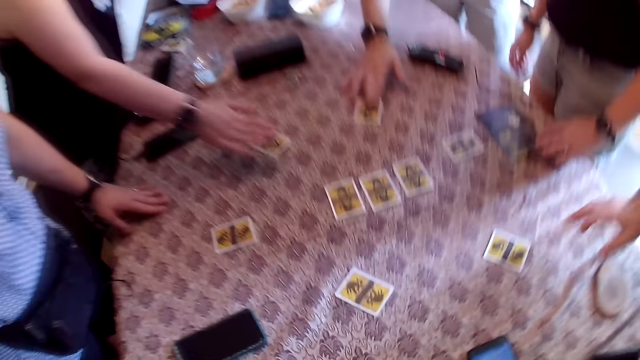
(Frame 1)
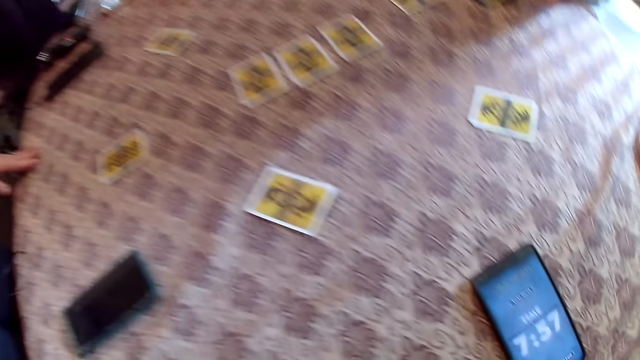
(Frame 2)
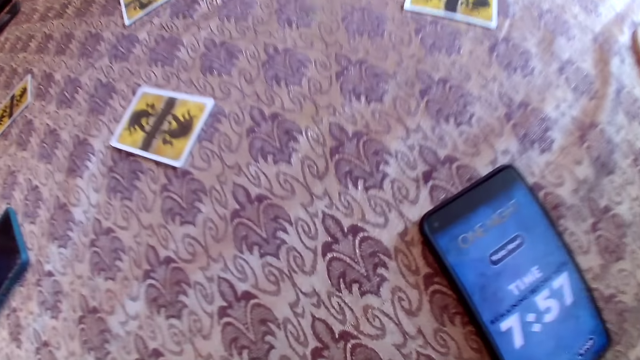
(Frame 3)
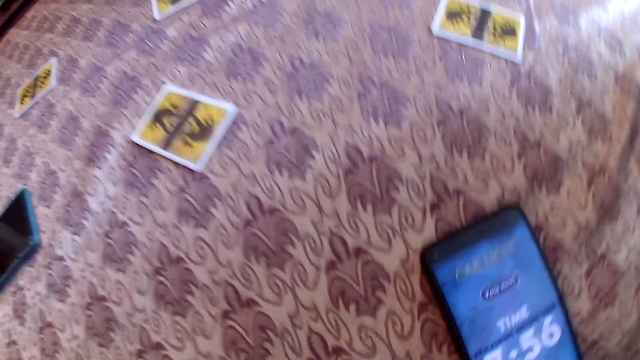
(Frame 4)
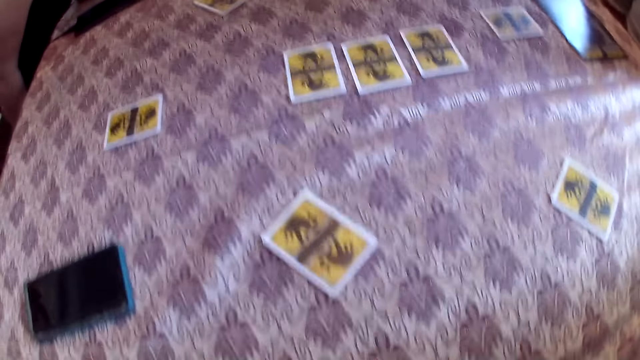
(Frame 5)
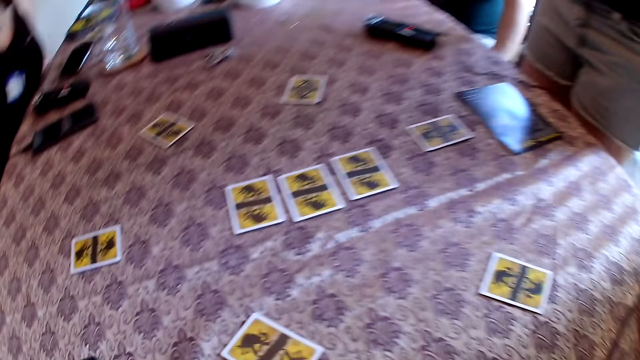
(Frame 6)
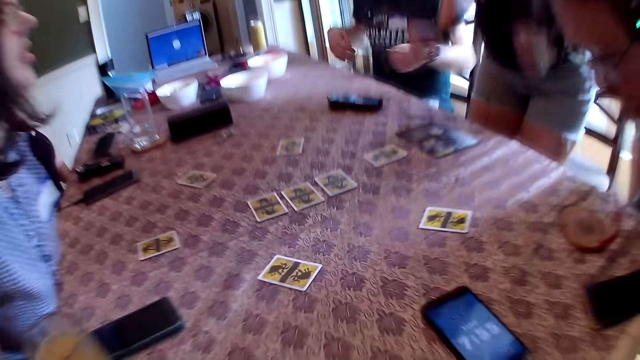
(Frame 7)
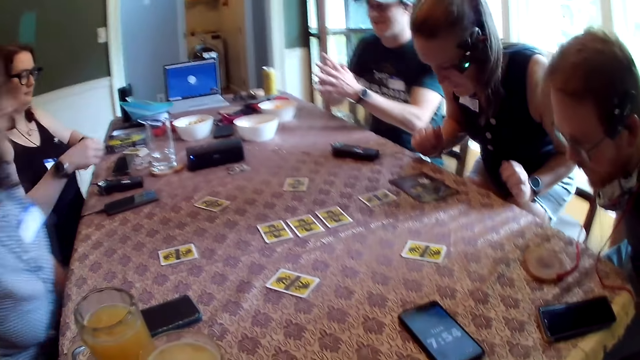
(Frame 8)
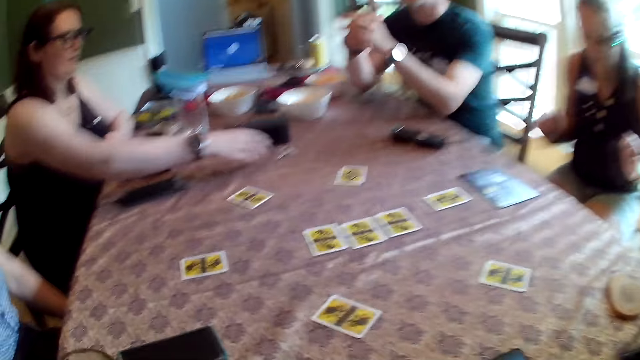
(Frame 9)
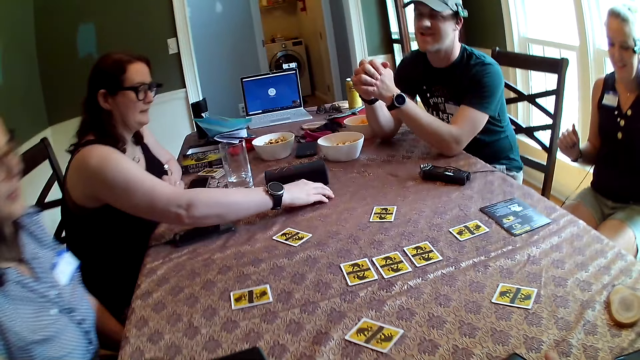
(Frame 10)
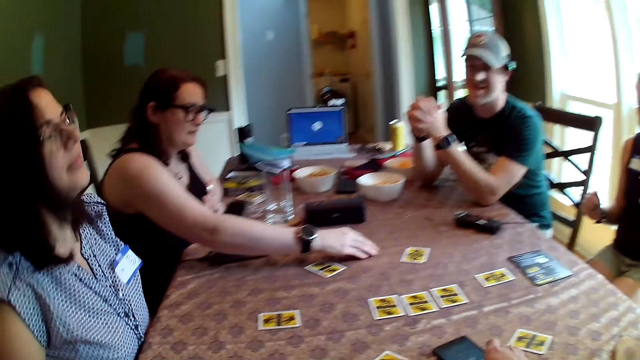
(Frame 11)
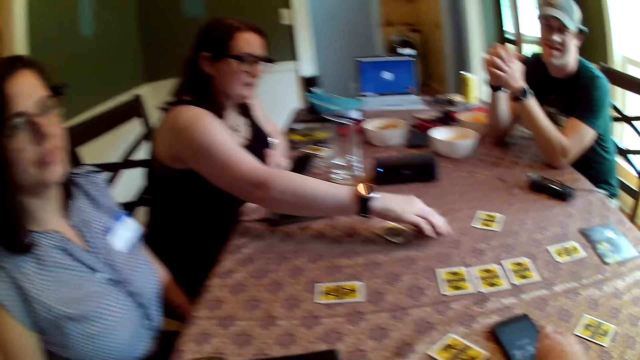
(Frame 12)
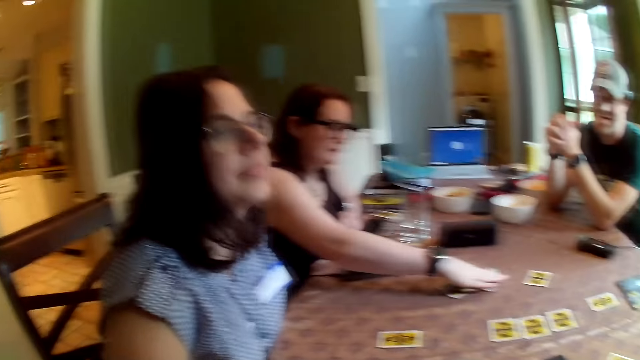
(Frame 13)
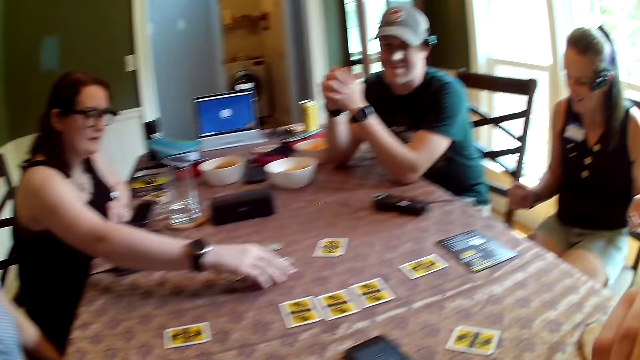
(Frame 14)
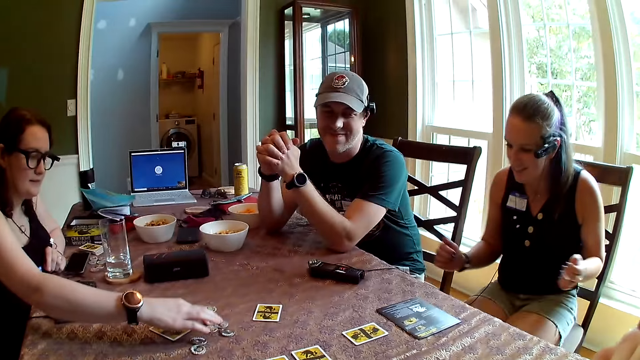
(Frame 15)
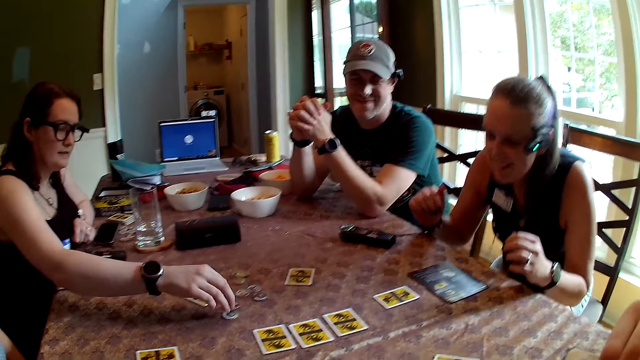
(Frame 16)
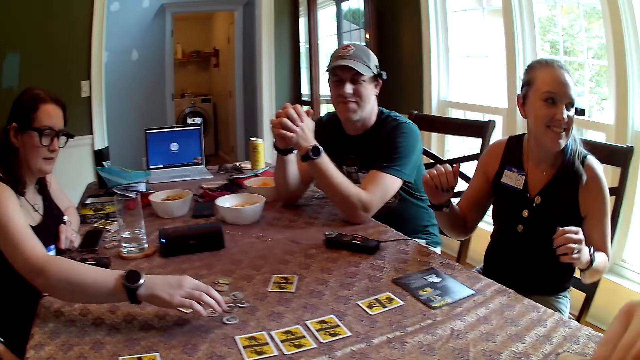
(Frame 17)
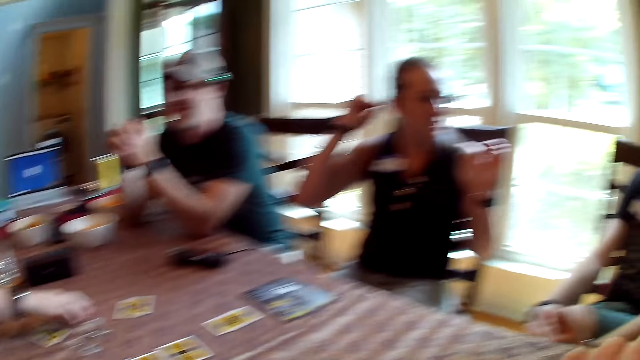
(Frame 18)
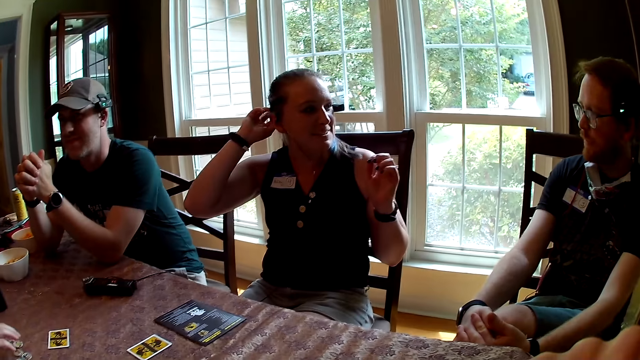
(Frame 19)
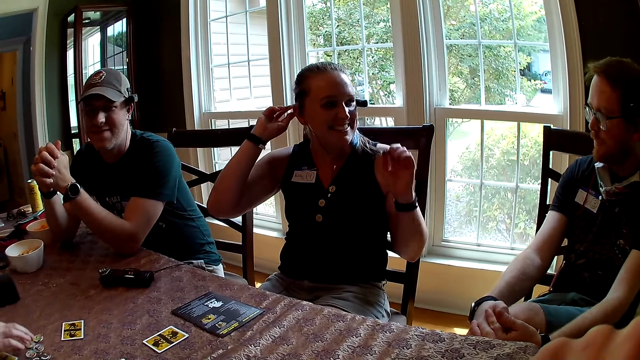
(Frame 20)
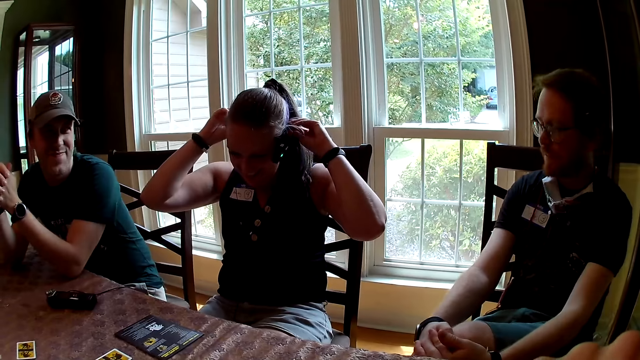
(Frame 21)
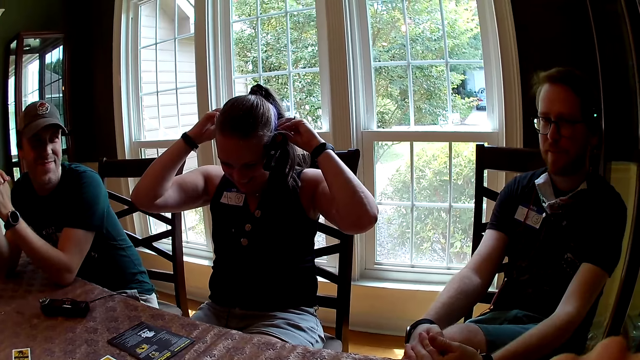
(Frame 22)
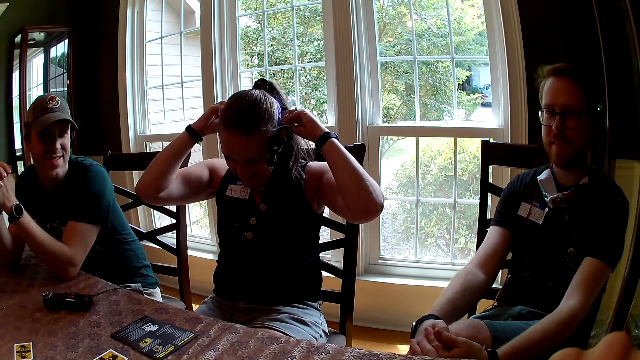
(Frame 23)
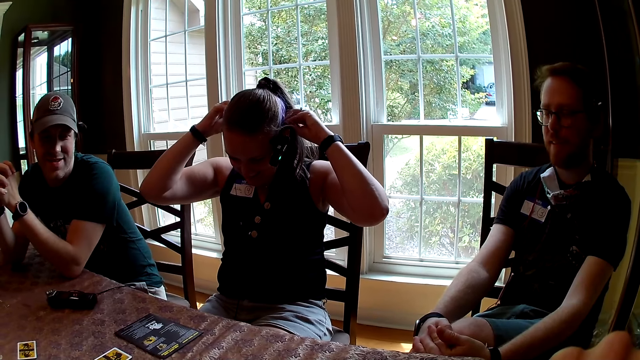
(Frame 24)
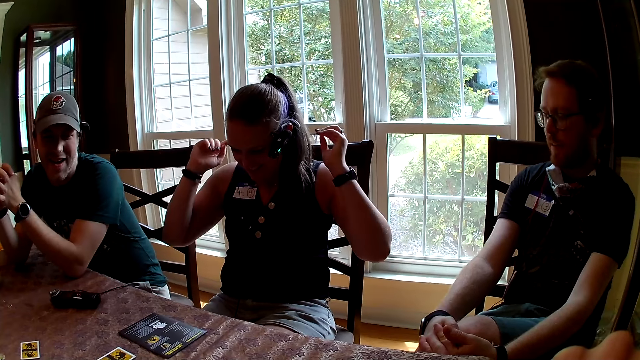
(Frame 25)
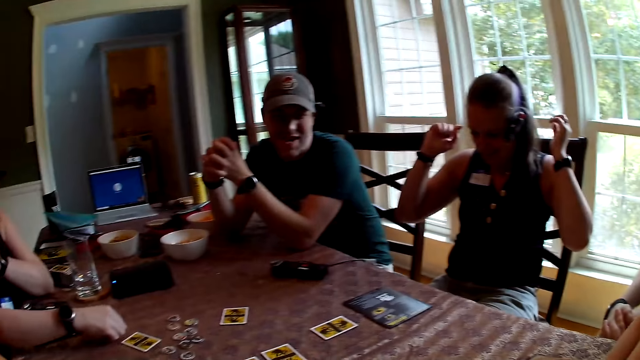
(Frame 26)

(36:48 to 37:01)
A woman removes her right hand from the card on the table. A man removes his right hand from the card on the table. The camera wearer interacts with the people round the table. They converse with group members. The man places his hands on the table. The woman spreads the poker chips on the table with her right hand. Another woman holds cards. A third woman scratches her hair with her right hand. Another woman converses with yet another woman. The third woman adjusts a camera band with her hands.

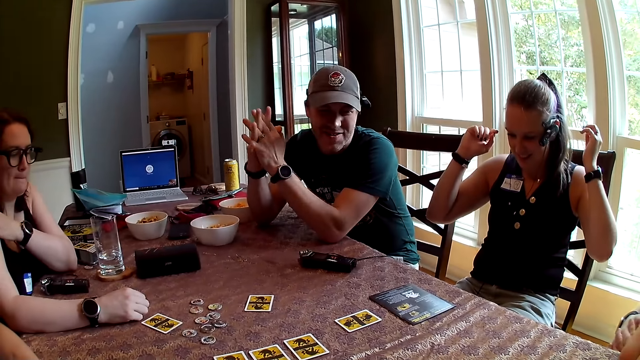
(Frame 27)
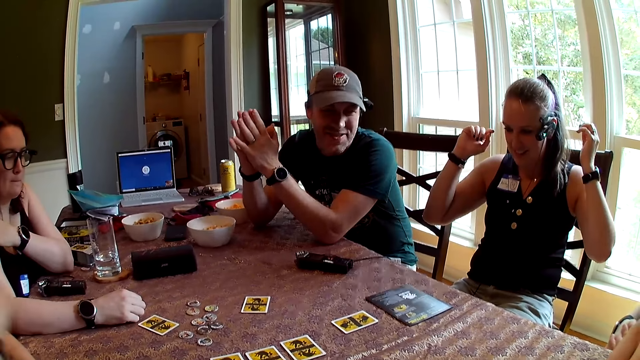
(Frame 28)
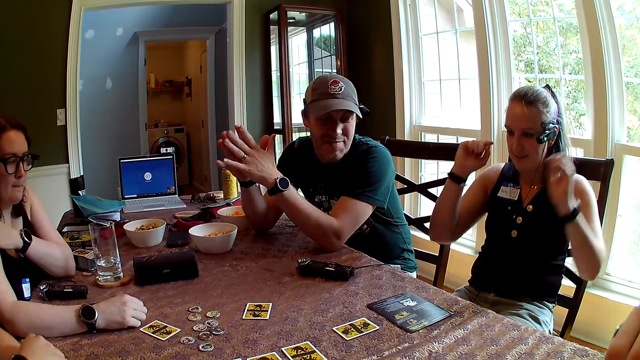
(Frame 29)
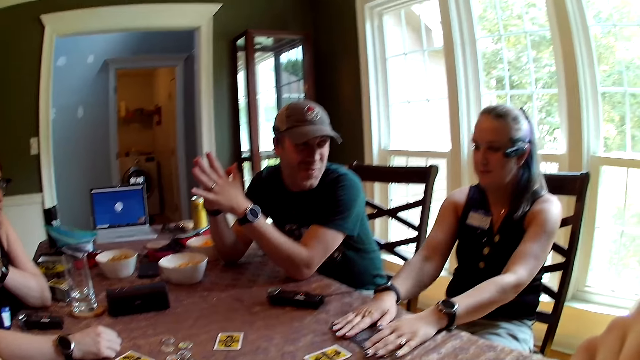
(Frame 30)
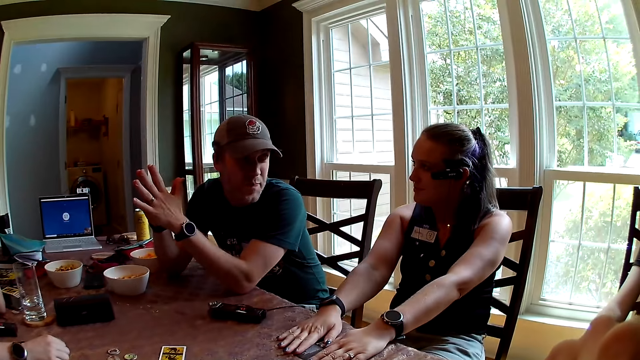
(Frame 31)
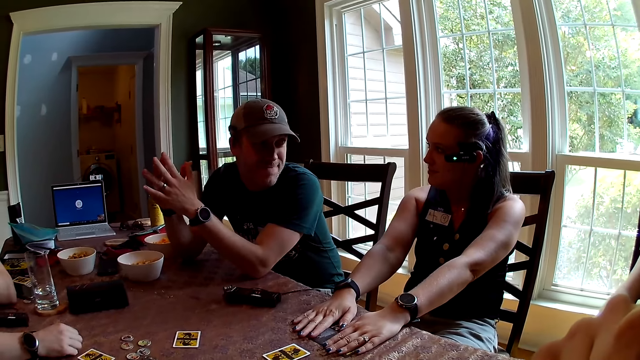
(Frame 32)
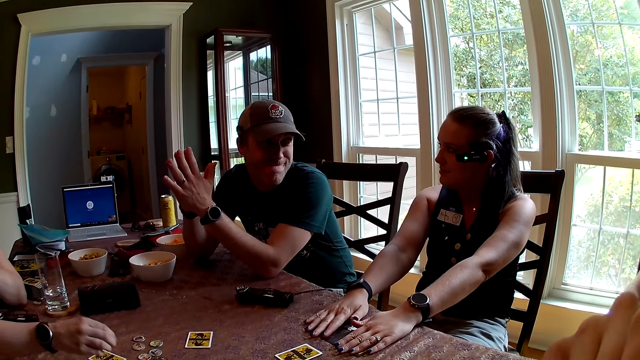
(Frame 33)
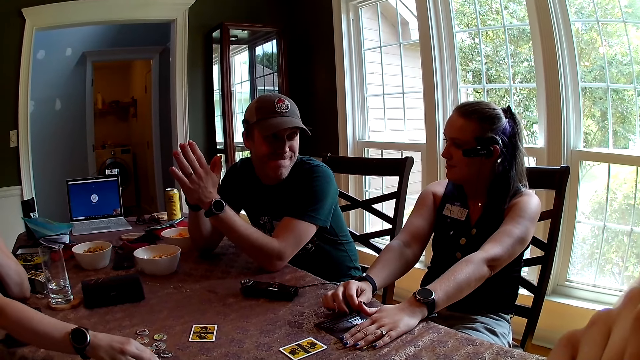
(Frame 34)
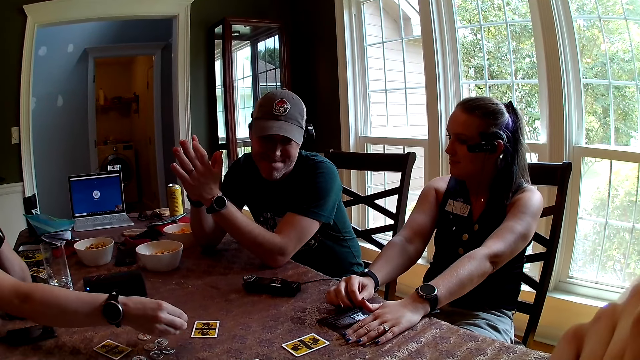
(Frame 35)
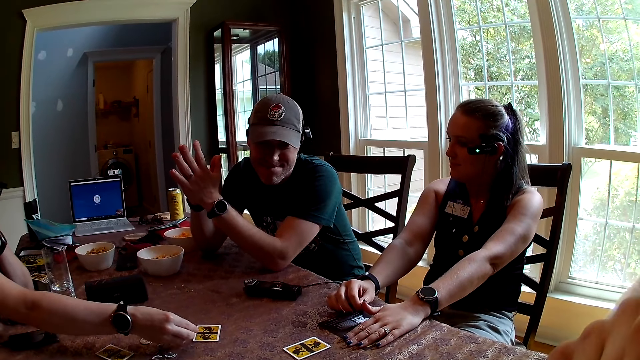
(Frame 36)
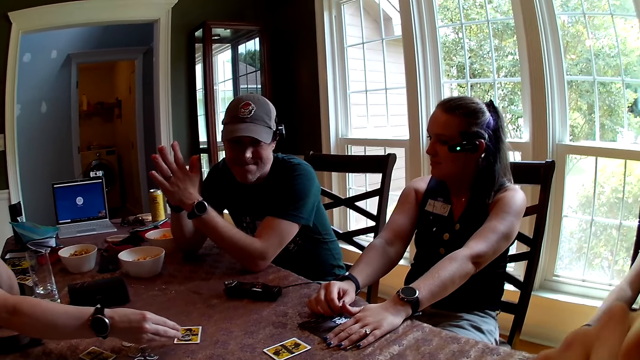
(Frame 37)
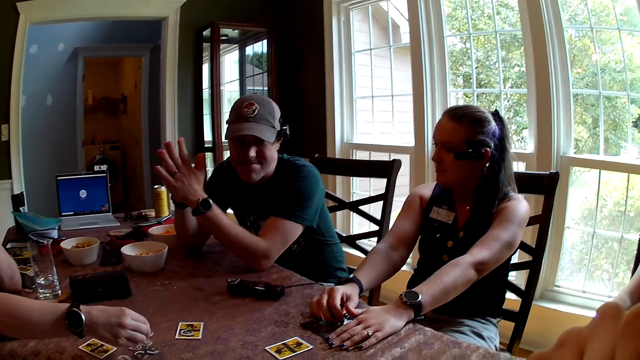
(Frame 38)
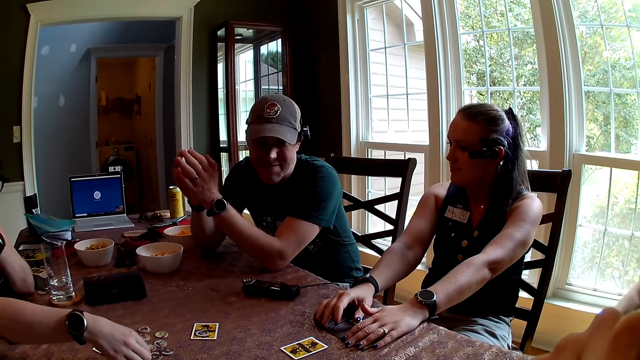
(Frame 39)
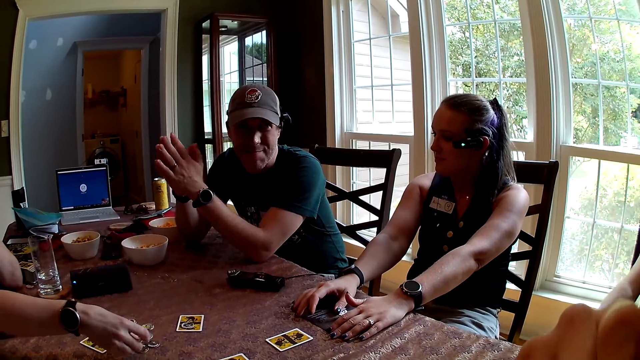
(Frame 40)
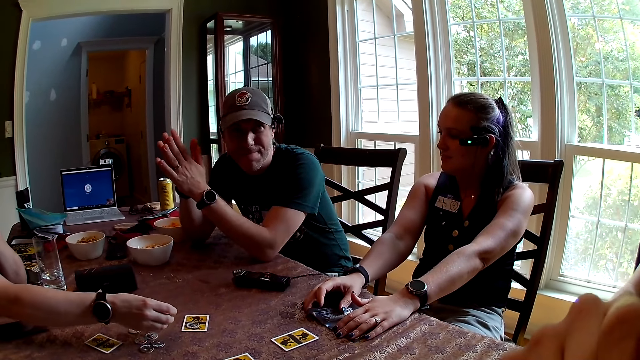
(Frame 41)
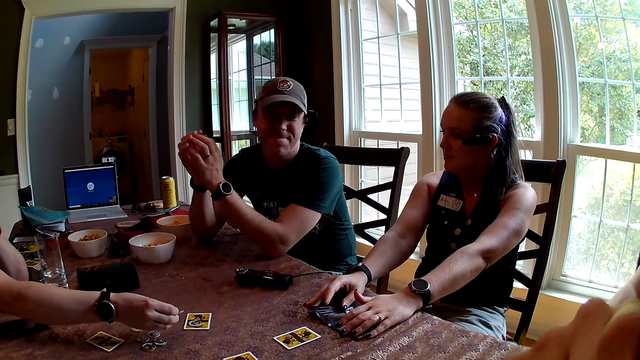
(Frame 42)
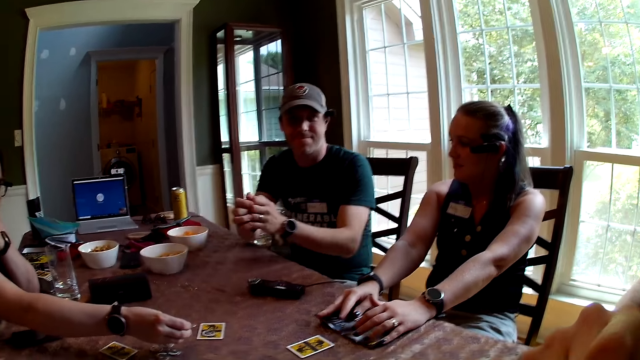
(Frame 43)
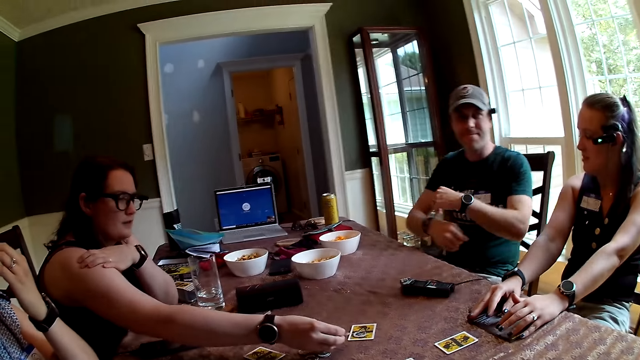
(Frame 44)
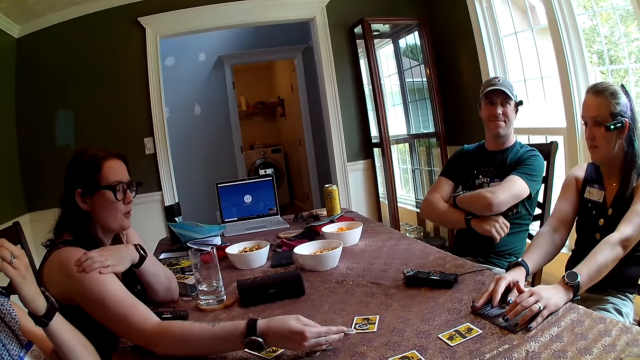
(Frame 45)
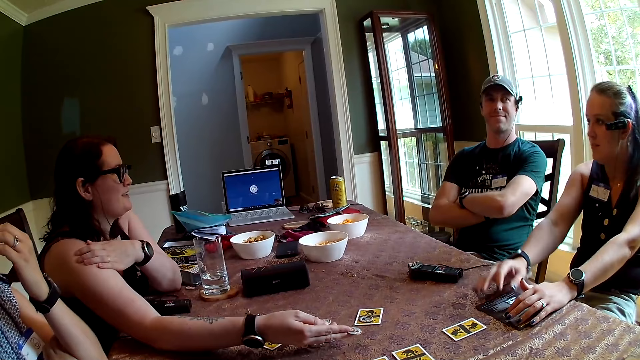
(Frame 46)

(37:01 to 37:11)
A man converses with the group. A woman places her hands on the table. Another woman picks up poker chips from the table with her right hand. The other woman drops the poker chips on the card on the table with her right hand. The camera wearer converses with group members. The other woman picks up poker chips from the table with her right hand. The other woman holds the poker chips with her right hand. The man removes his hands from the table.
